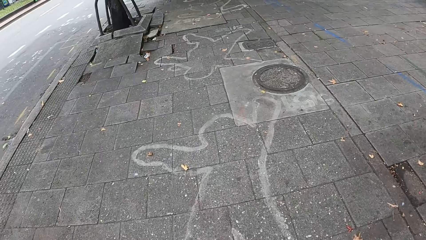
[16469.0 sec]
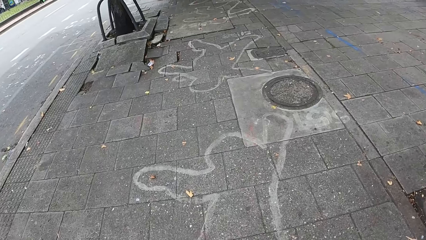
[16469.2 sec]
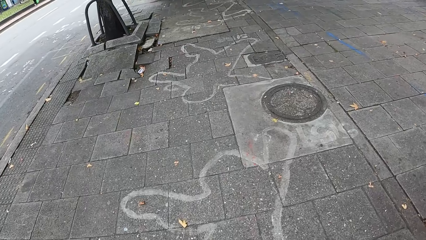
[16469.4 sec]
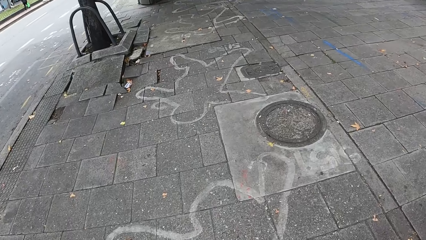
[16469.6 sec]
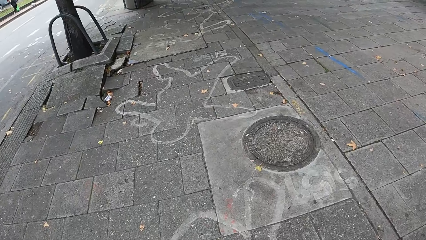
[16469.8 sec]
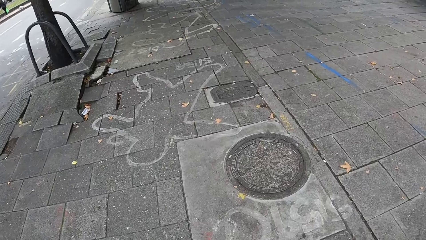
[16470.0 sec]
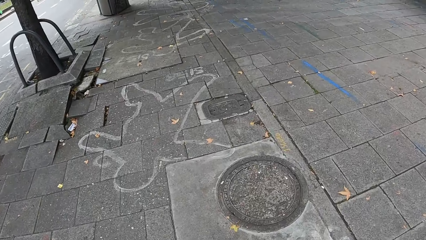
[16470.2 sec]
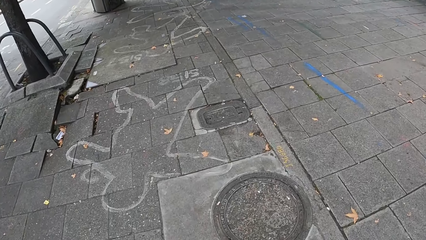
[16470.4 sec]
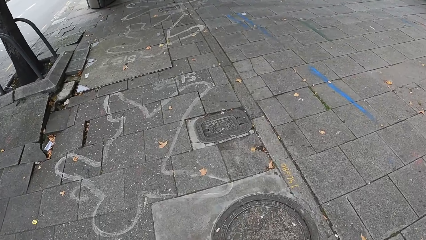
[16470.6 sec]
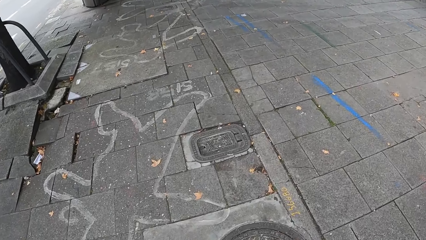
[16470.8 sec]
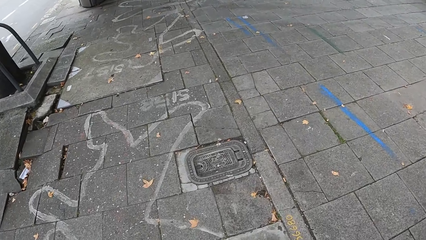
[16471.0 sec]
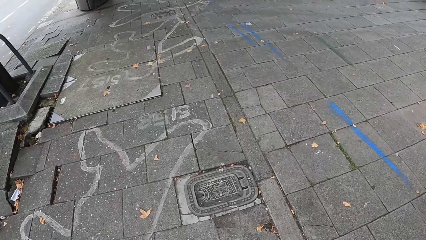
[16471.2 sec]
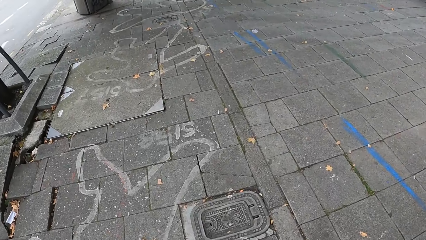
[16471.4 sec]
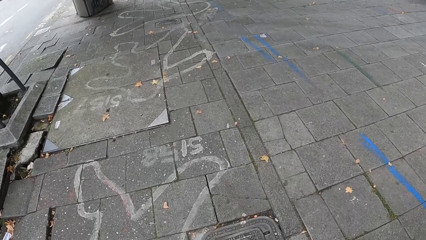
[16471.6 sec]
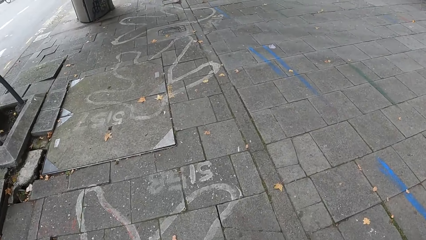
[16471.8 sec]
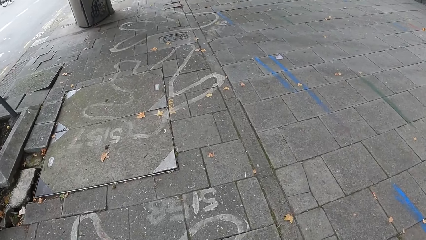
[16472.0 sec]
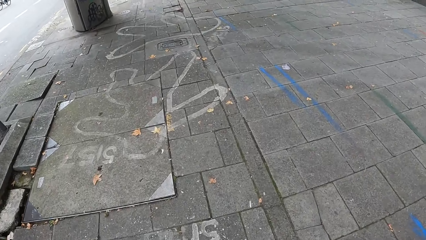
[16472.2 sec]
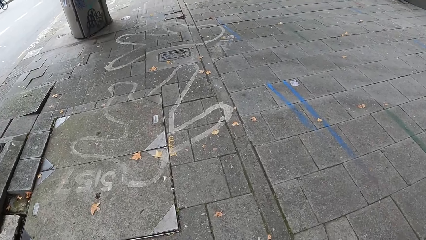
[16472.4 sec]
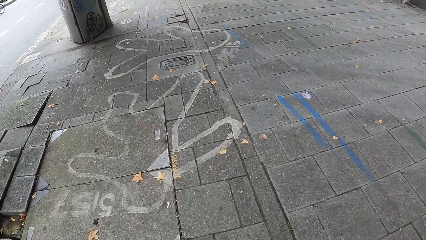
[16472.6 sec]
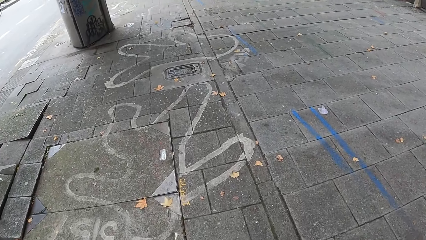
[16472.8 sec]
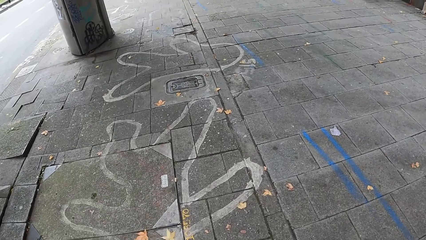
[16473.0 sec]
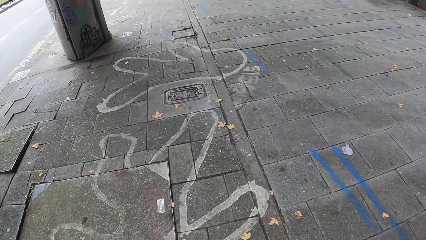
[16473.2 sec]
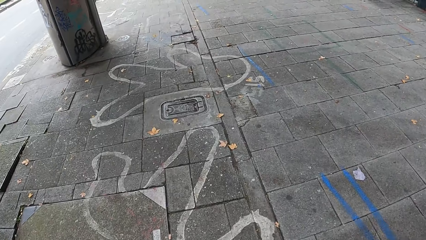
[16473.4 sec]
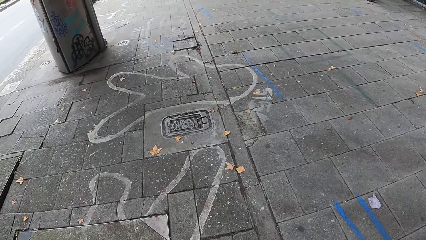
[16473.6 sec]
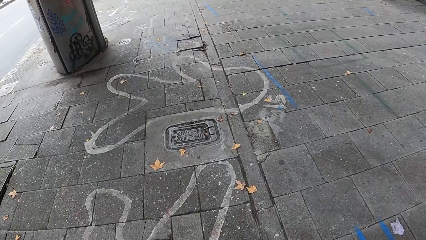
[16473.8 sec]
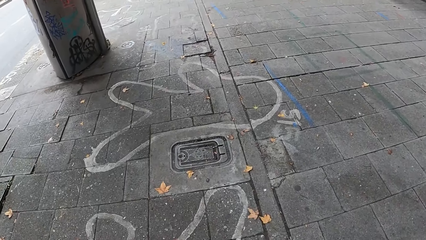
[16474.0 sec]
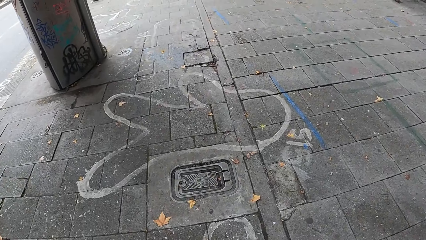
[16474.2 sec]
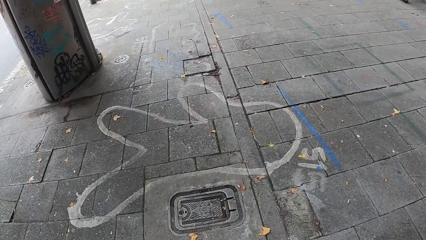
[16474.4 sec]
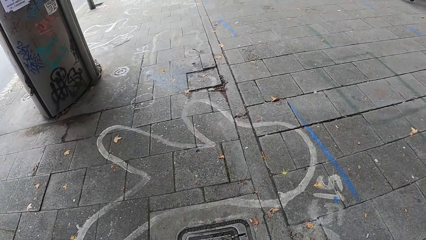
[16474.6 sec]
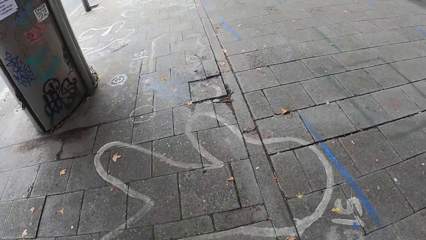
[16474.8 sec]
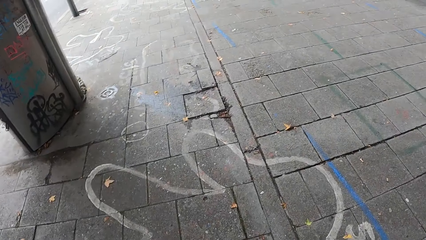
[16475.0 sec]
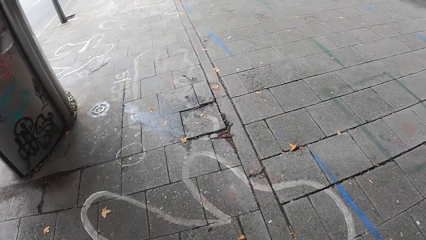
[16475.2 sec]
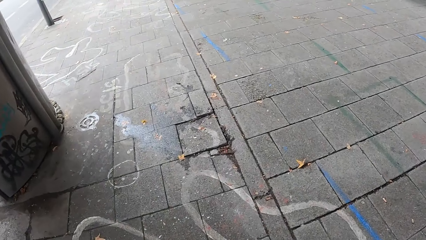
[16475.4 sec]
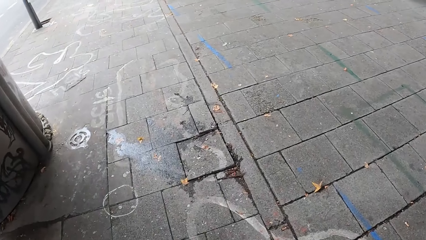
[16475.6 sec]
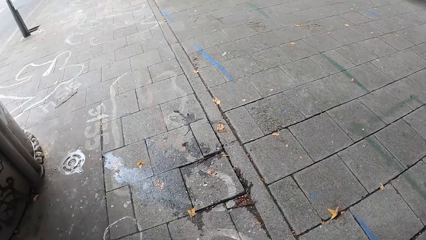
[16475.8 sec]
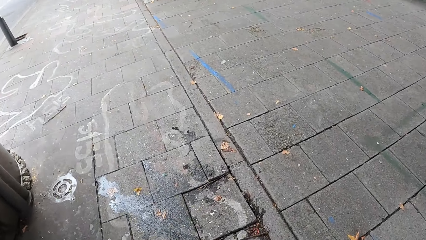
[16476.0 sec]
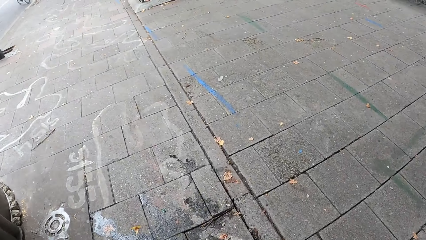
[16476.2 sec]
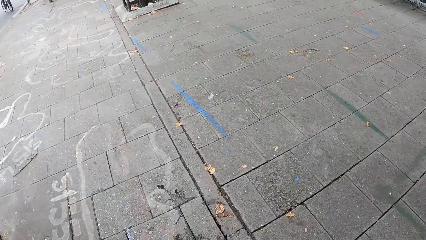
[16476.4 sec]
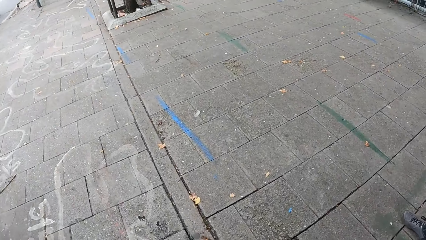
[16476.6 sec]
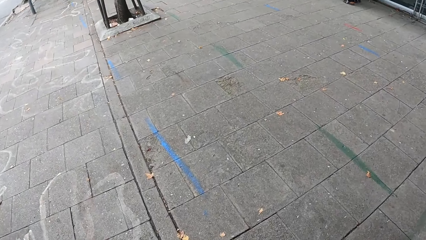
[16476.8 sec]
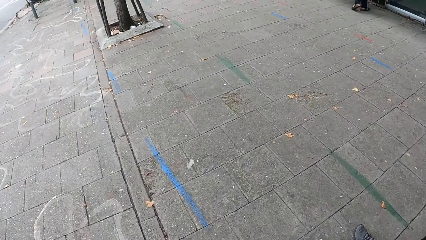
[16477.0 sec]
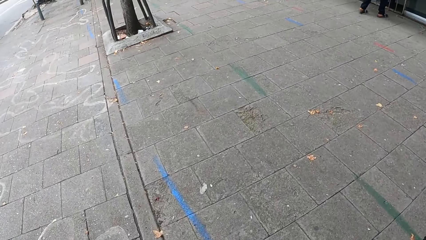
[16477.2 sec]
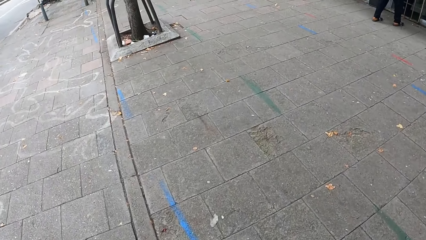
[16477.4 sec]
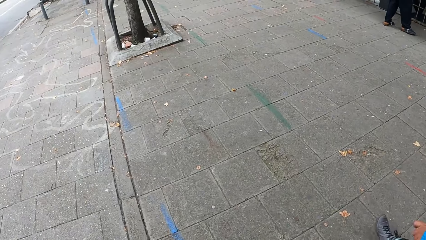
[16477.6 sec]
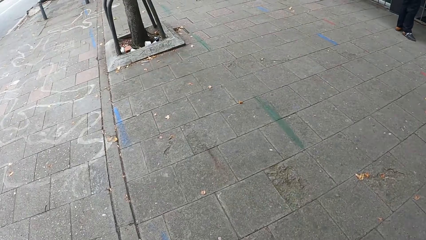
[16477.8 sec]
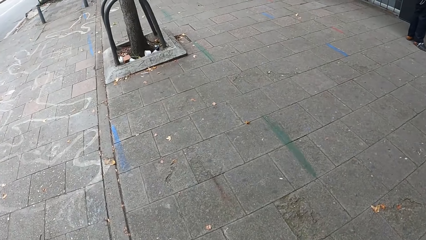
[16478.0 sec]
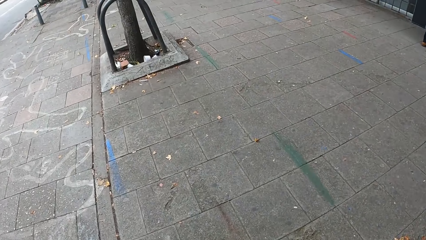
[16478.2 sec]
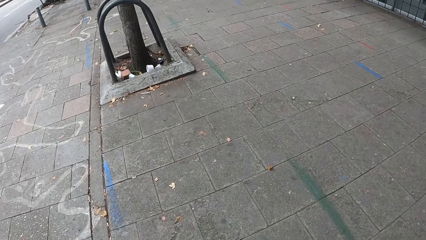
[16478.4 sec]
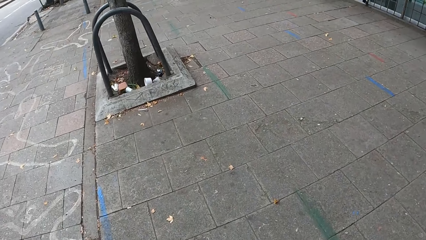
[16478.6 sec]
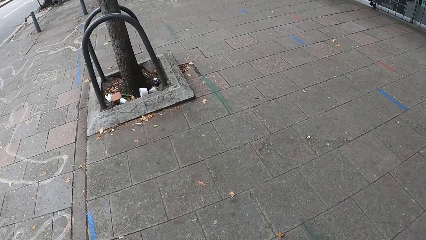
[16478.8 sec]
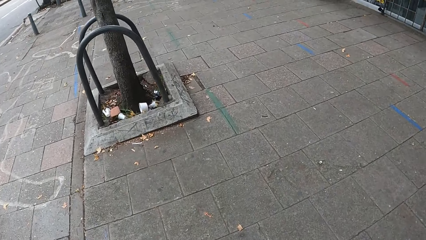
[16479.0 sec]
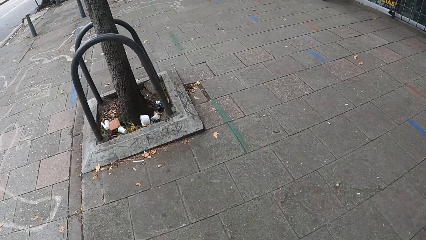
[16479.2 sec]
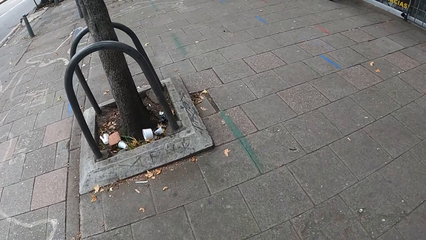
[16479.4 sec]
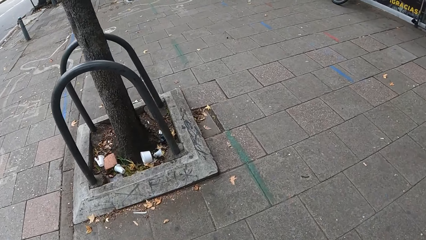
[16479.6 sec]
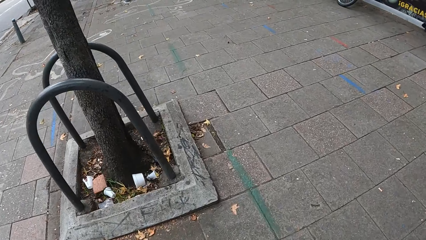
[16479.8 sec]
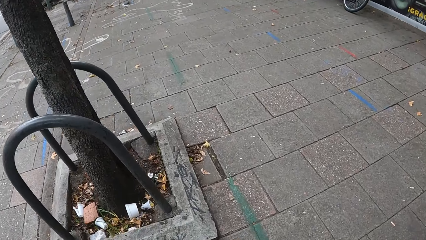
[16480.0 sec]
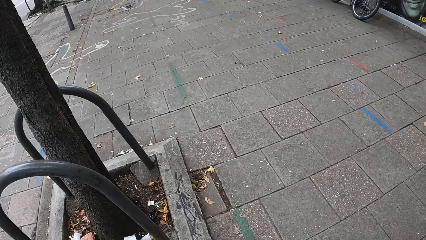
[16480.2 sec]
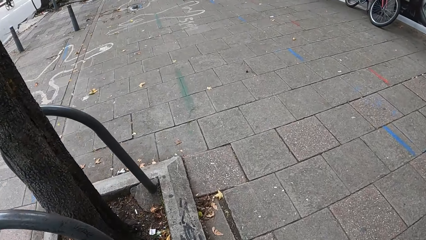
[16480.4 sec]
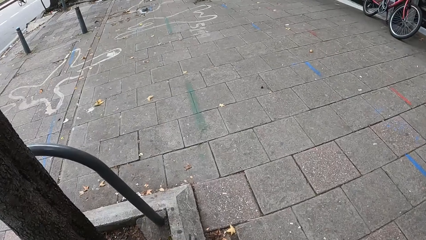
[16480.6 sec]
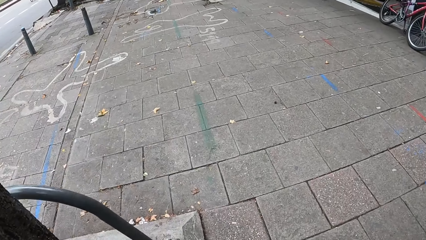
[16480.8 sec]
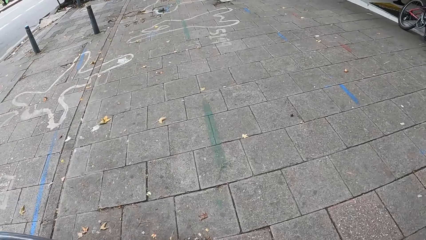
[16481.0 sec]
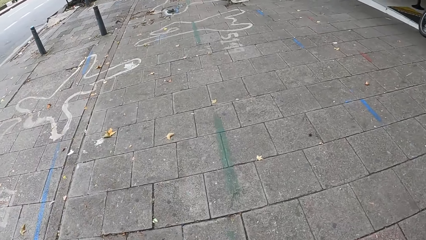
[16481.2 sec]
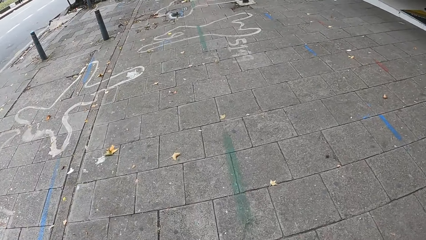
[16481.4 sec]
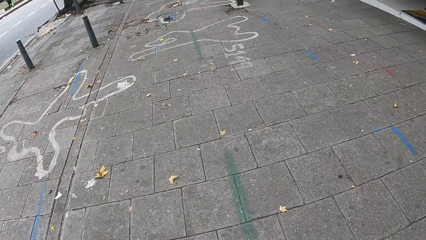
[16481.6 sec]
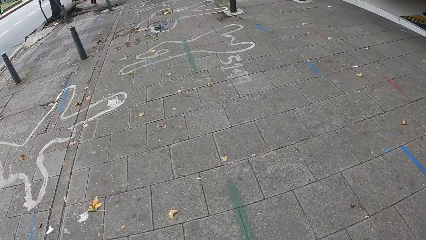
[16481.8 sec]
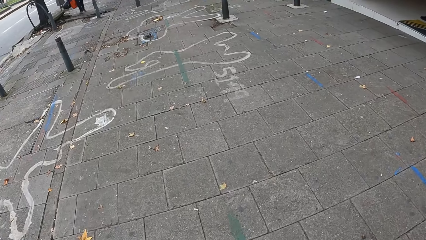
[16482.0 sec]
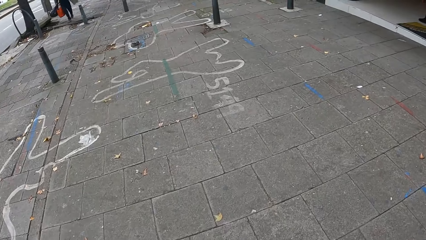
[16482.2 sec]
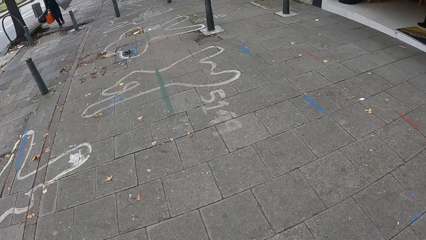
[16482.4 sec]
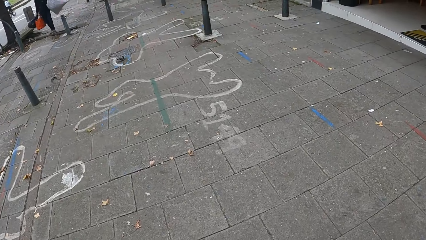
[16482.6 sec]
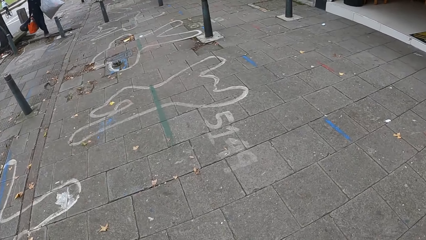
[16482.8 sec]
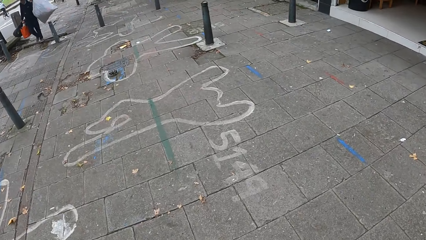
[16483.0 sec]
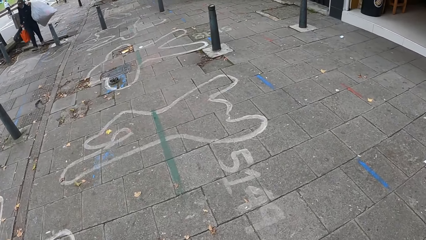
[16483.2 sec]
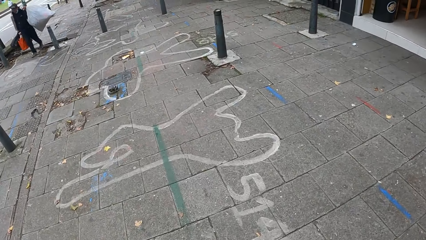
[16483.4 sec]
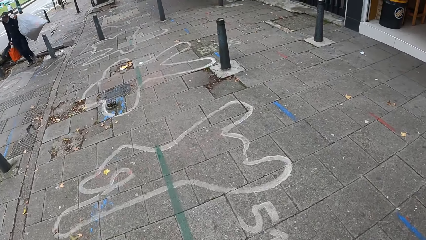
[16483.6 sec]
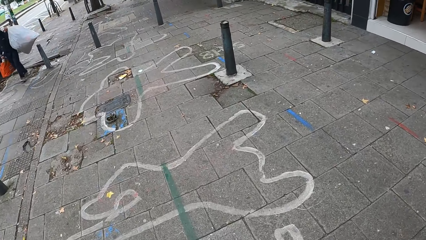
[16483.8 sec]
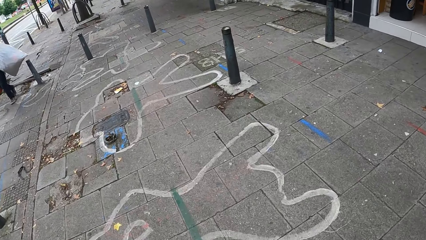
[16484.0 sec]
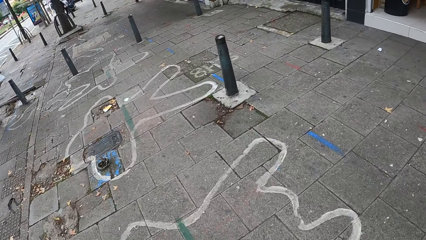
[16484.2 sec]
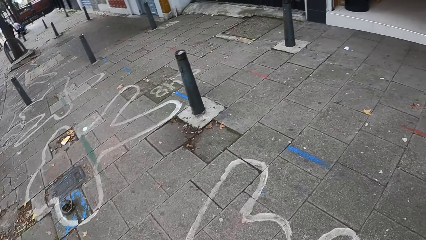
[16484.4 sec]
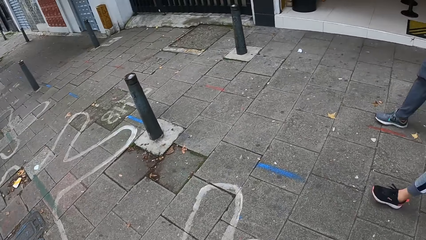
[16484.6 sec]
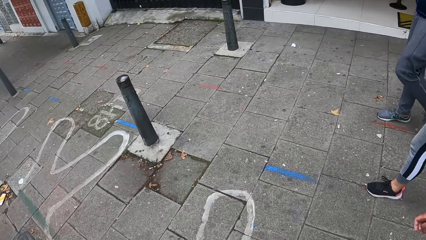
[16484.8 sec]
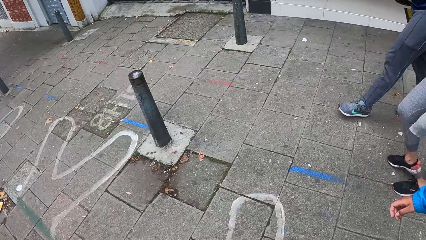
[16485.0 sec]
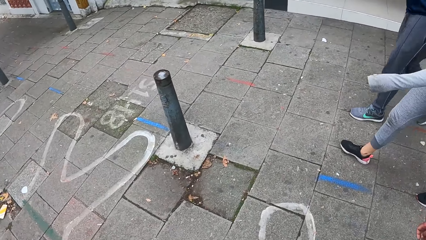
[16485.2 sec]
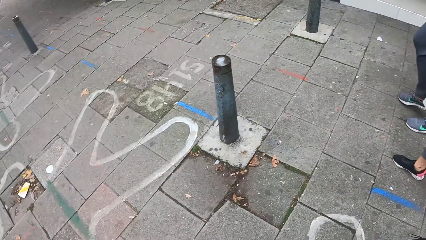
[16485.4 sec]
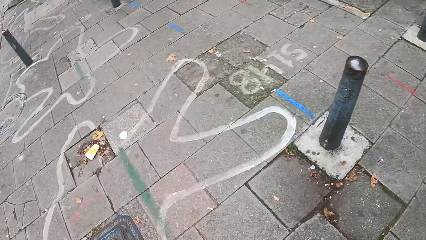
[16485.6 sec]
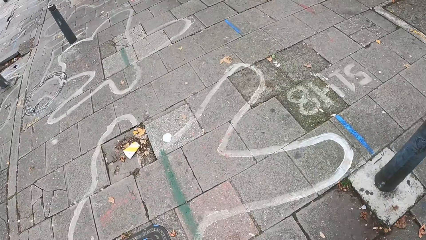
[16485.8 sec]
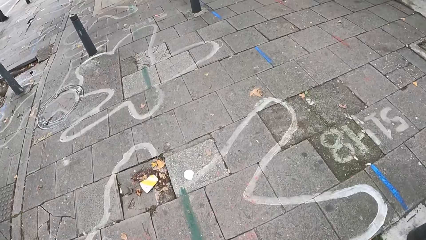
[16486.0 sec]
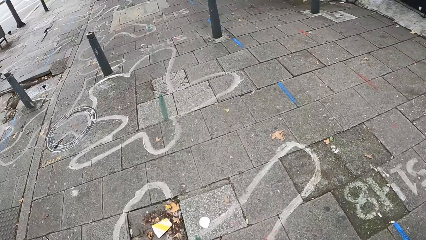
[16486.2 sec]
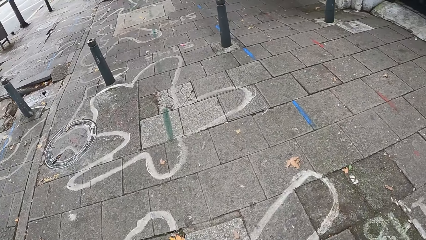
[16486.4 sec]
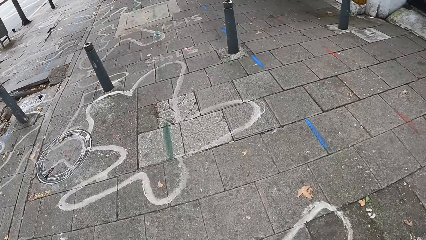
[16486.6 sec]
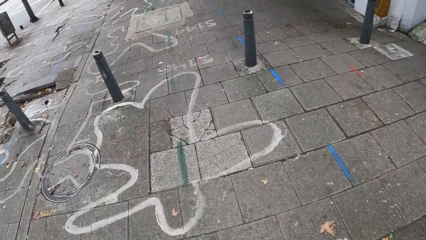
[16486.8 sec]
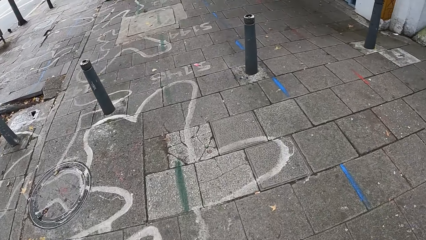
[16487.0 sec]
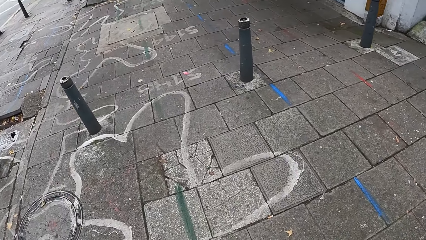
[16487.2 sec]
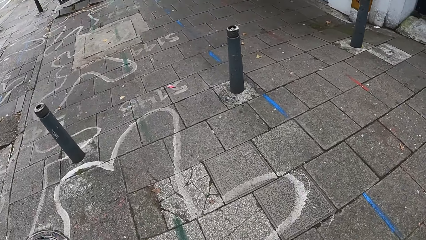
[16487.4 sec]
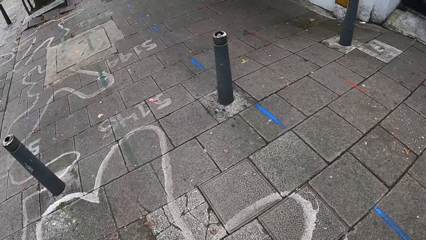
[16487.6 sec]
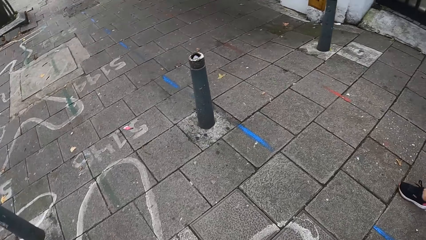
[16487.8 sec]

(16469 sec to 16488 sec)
The camera wearer looks forward. They walk to the right. The man, the woman, and another woman walk on the pavement. The camera wearer looks at the right.
